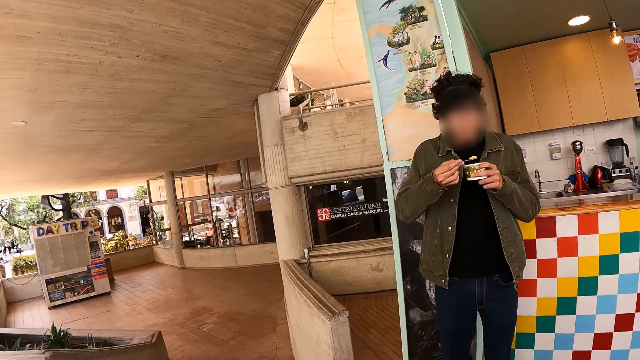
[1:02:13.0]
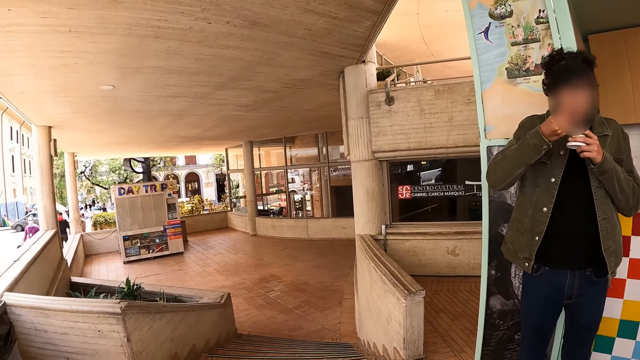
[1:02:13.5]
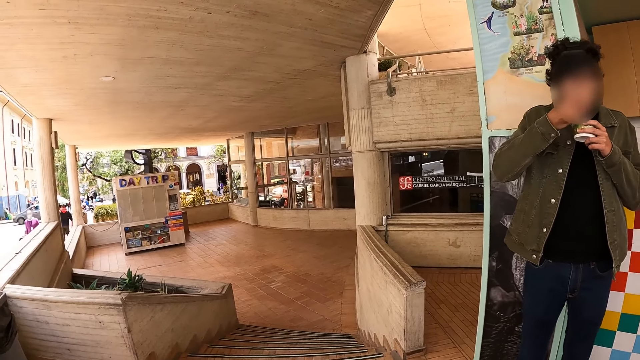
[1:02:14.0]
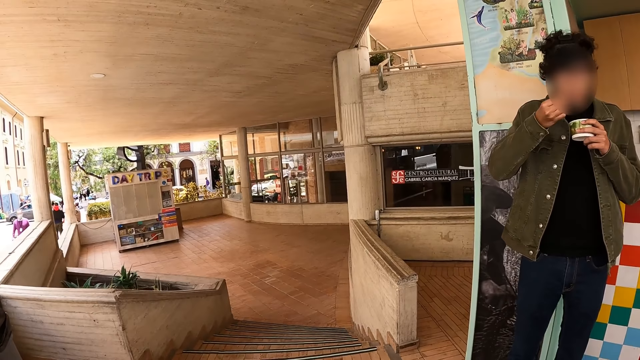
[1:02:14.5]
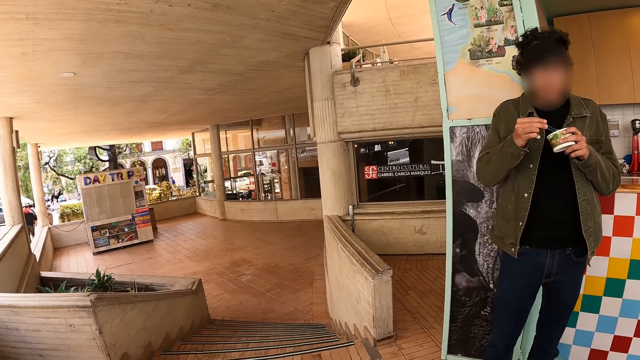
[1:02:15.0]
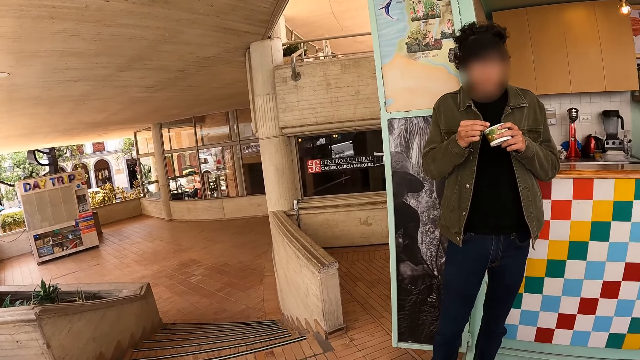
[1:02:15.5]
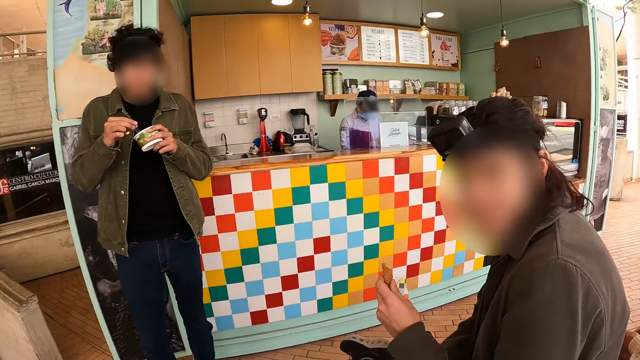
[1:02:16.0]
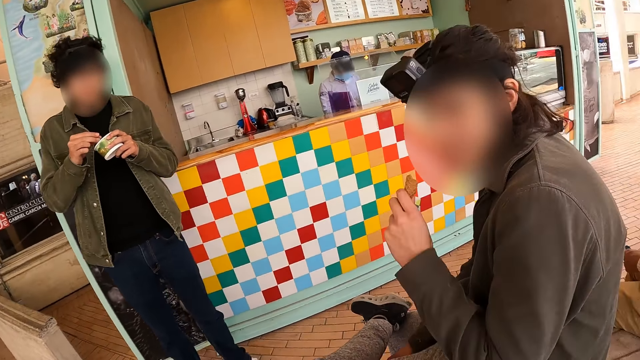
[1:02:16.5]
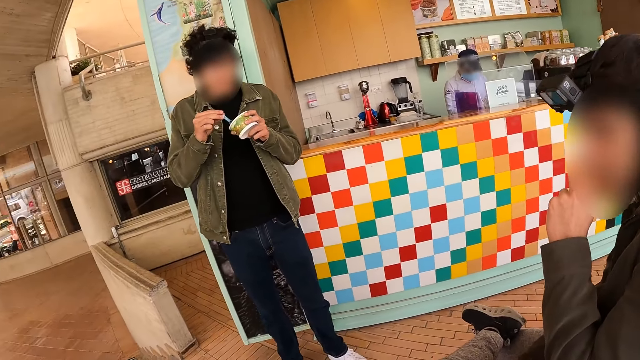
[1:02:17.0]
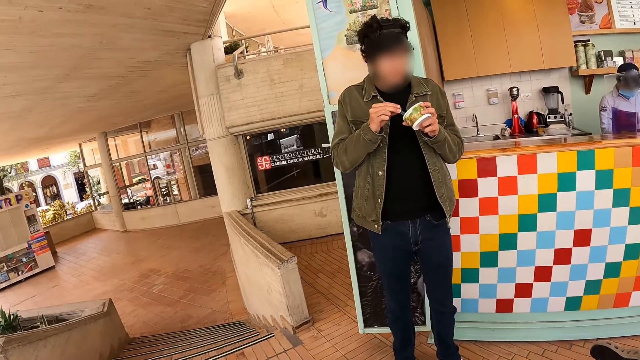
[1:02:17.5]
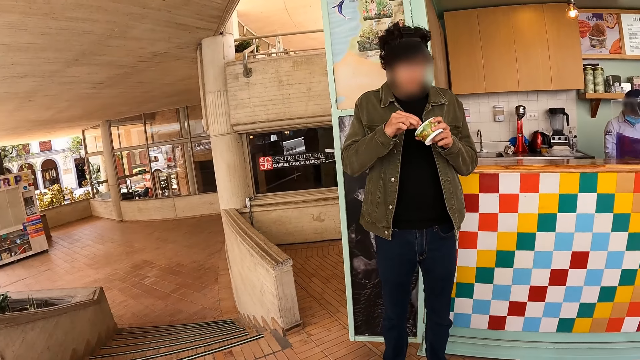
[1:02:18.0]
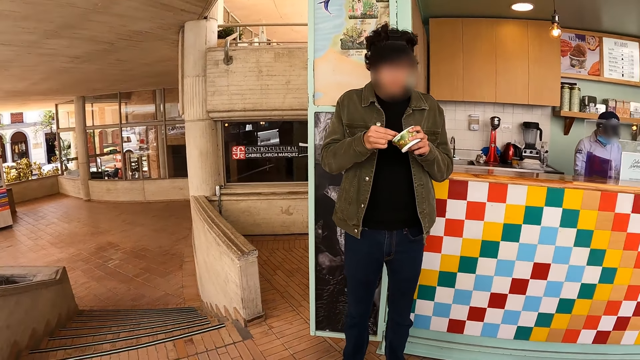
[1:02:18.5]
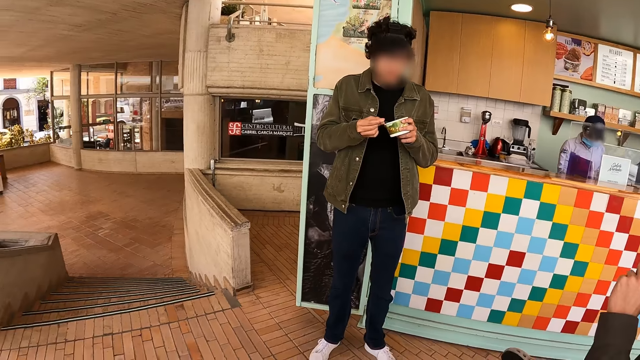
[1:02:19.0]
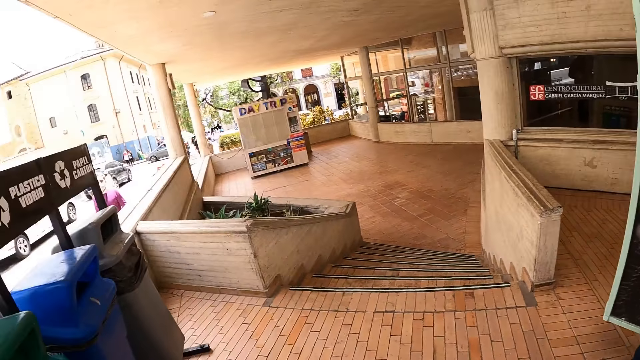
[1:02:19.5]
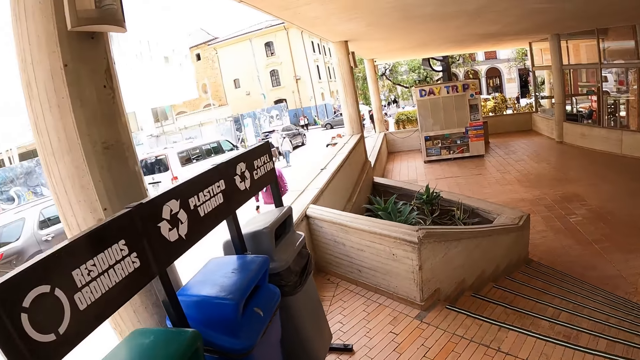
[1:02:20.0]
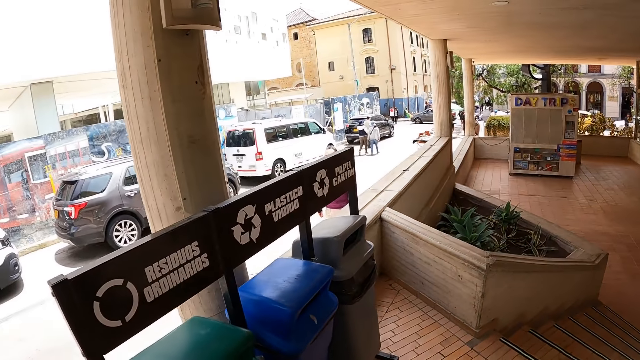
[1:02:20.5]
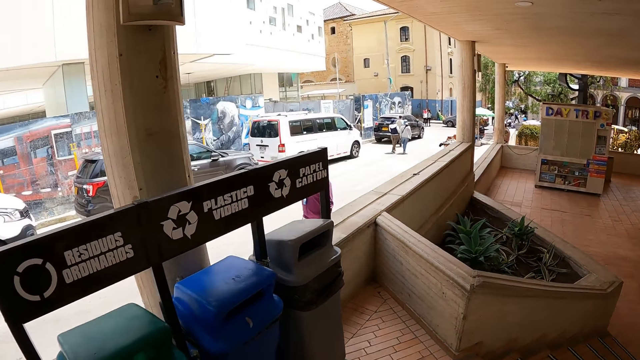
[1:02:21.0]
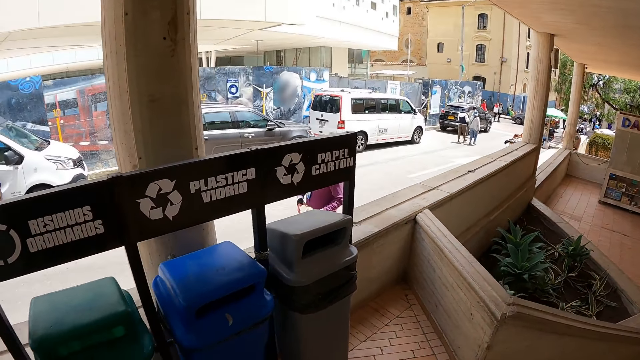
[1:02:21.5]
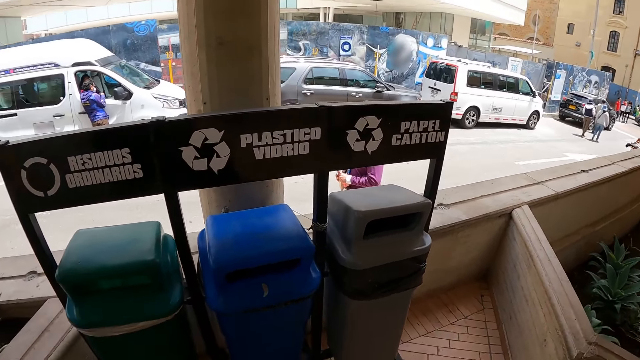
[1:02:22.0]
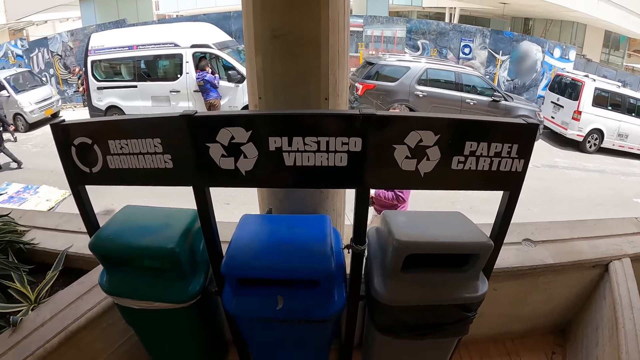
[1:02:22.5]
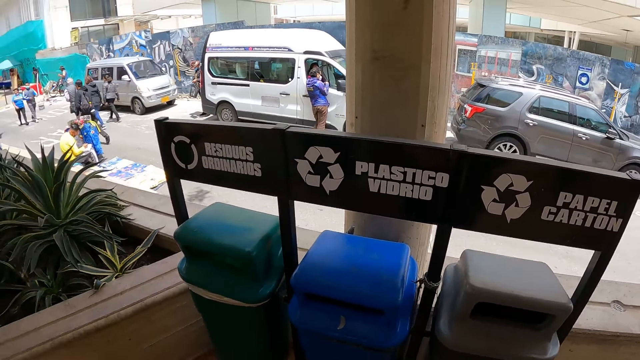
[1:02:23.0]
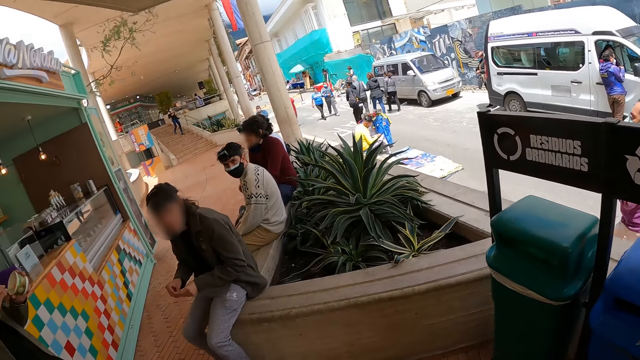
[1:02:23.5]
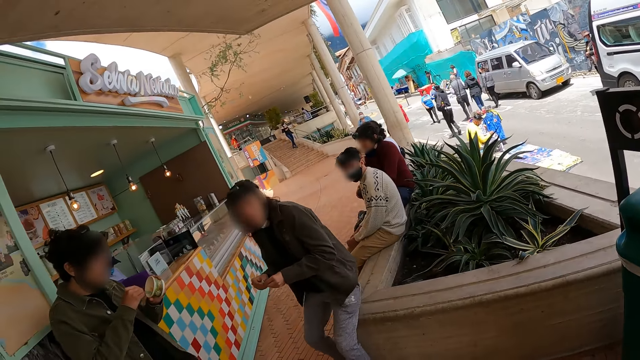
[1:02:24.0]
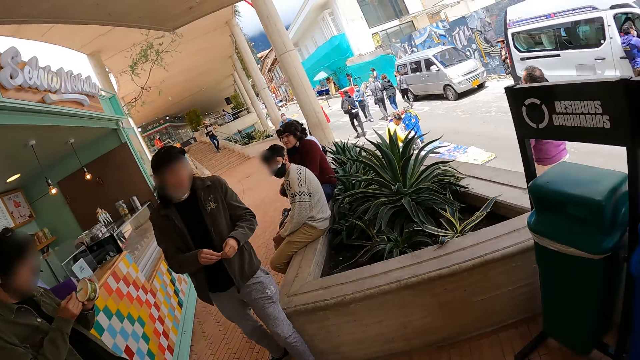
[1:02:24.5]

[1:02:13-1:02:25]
The camera wearer looks around the verandah. They interact with a man. They stare at another man. They look around the verandah.

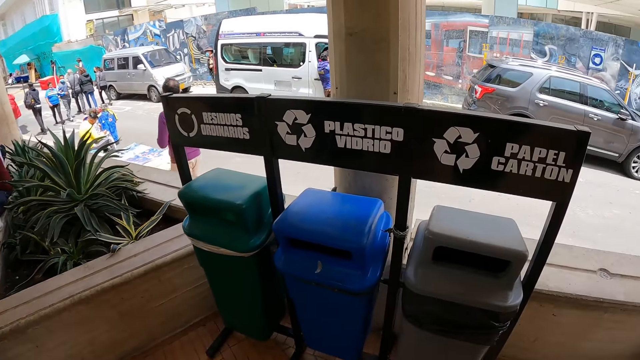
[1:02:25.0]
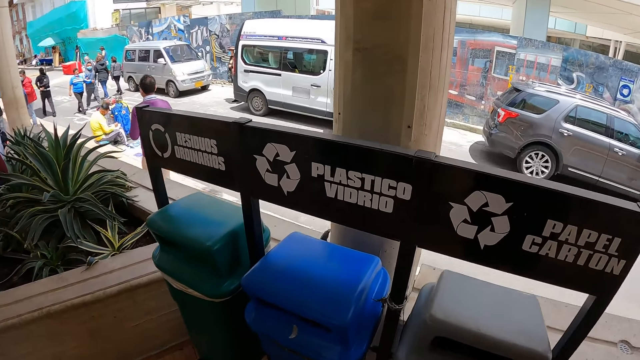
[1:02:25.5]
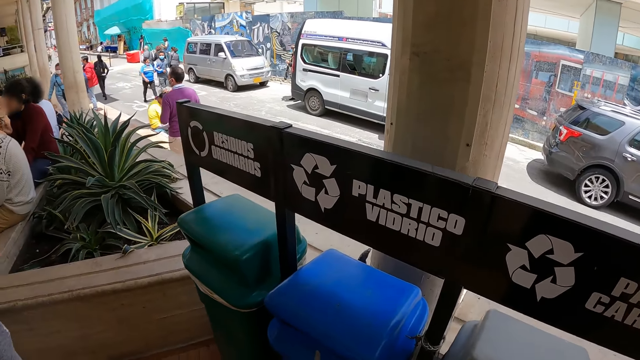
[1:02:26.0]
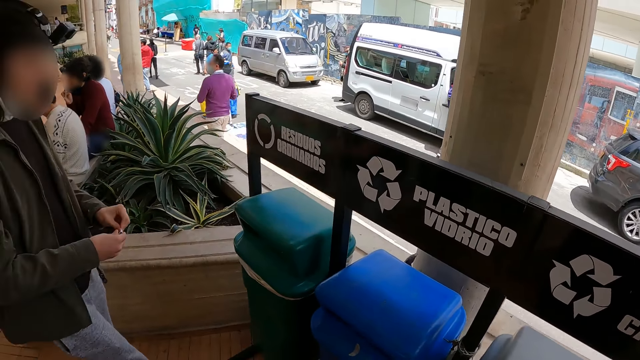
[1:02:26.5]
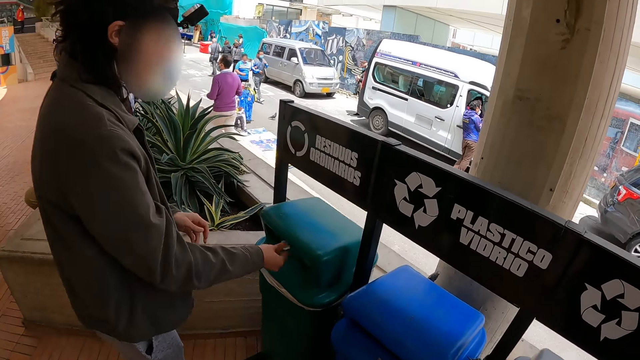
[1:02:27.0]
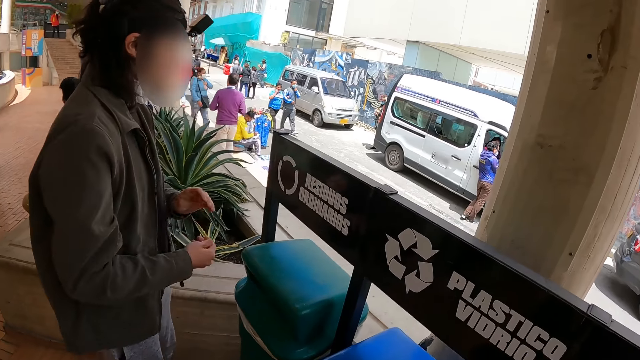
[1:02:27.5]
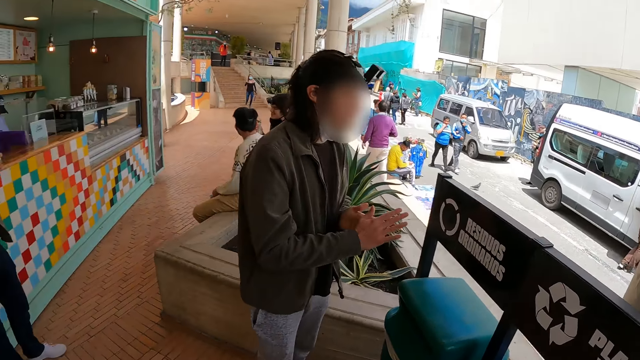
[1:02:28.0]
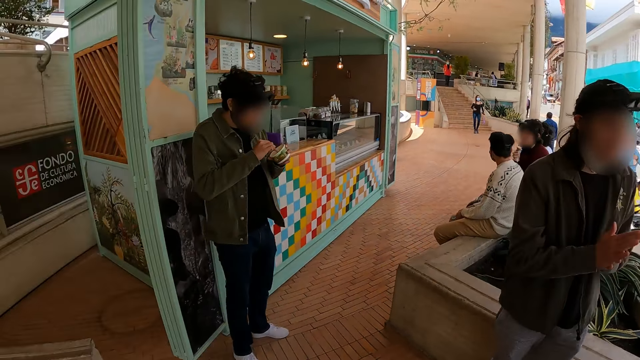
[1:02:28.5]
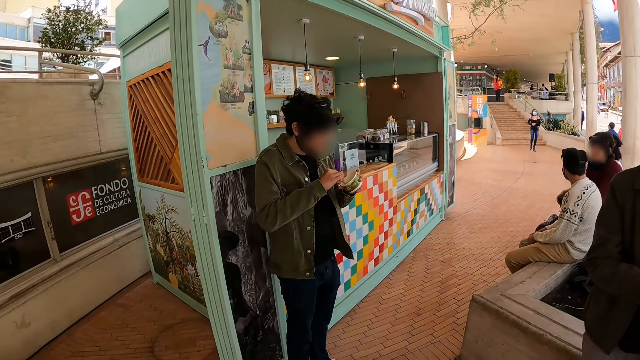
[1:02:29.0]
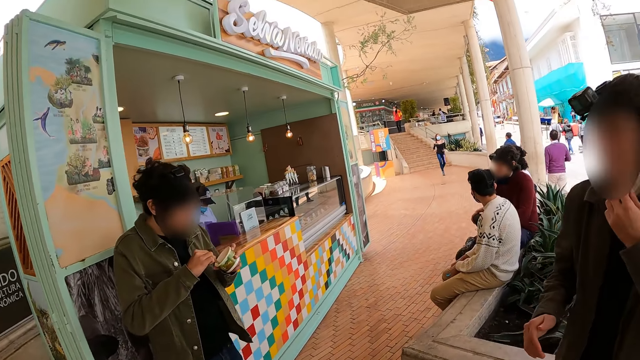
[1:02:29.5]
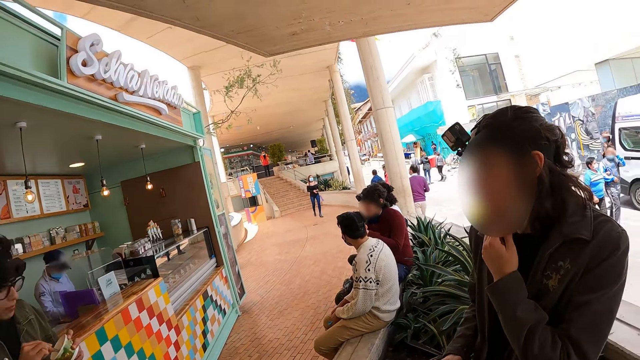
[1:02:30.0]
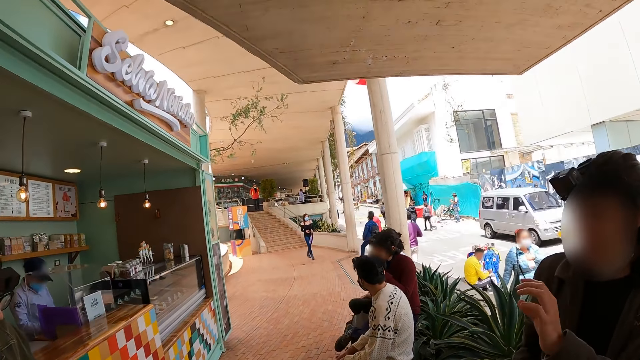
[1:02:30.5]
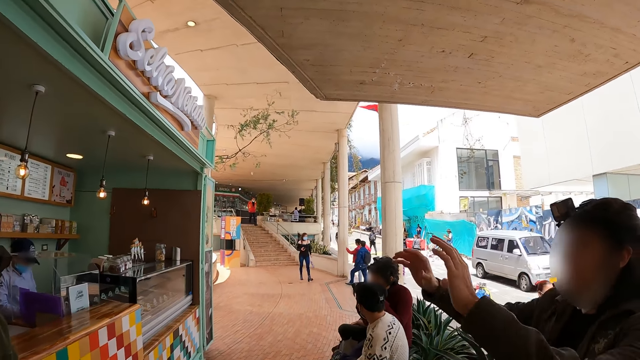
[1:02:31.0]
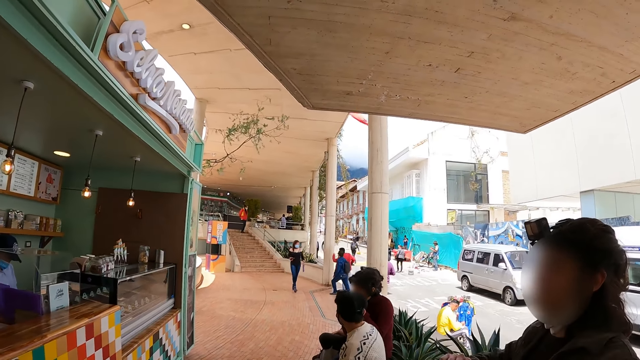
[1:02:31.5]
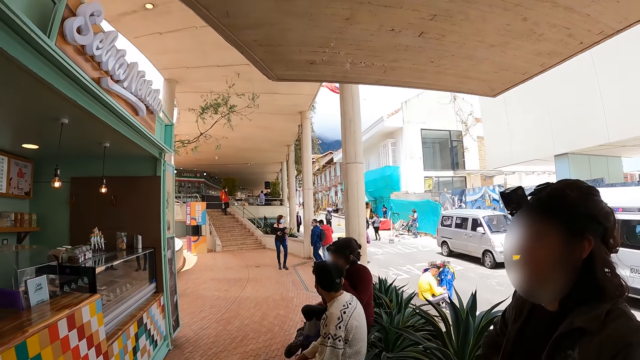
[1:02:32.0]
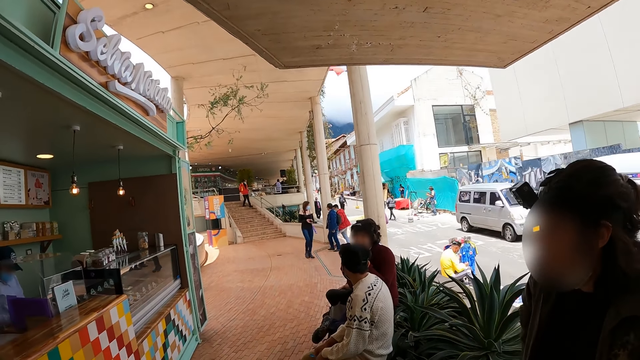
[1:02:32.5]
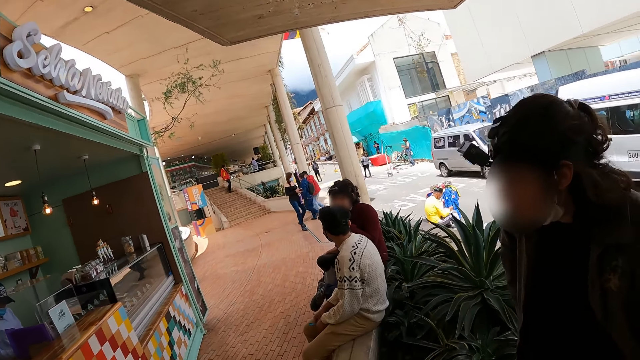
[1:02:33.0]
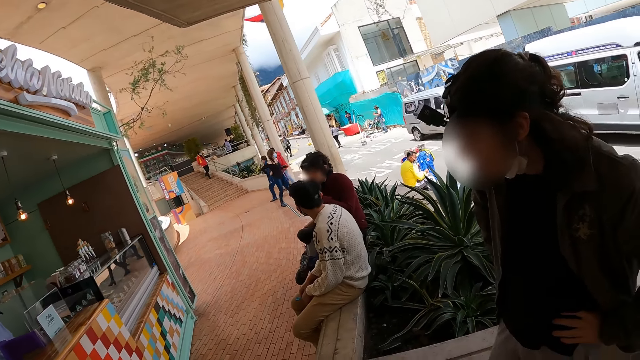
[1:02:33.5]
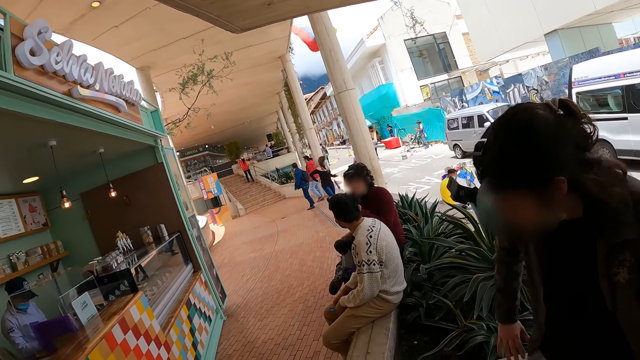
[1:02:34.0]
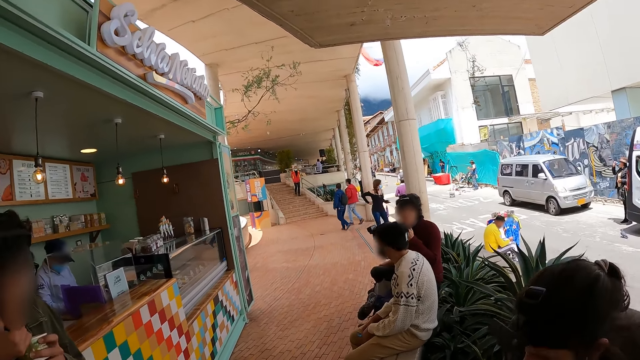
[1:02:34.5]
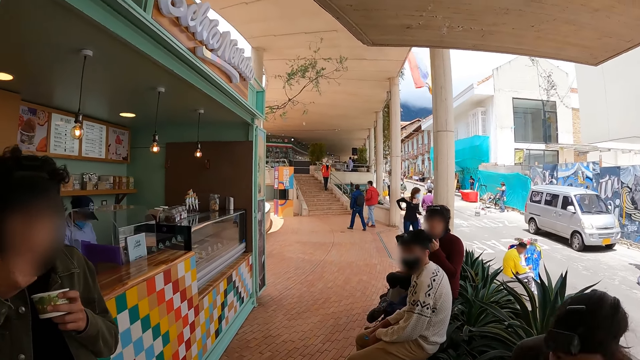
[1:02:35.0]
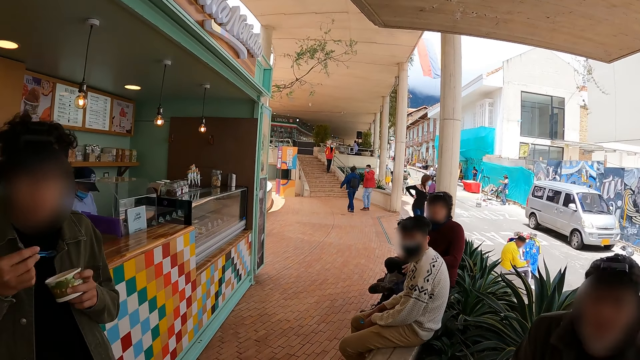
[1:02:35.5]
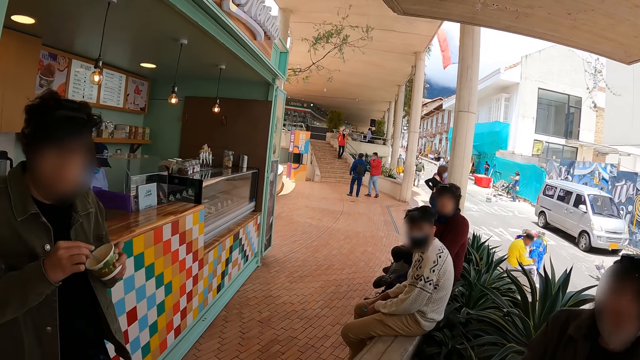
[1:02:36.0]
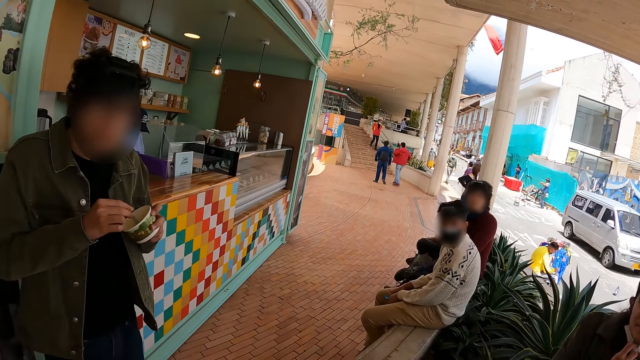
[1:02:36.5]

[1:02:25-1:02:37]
The camera wearer stares at a man. They stare at another man. The first man interacts with the other man. The other man interacts with the camera wearer.
